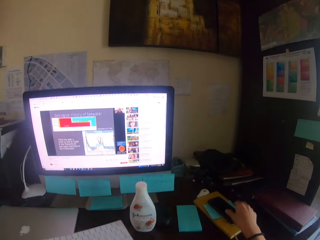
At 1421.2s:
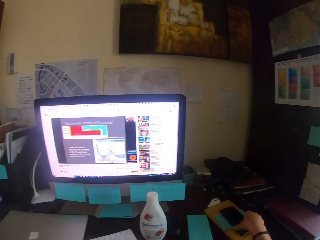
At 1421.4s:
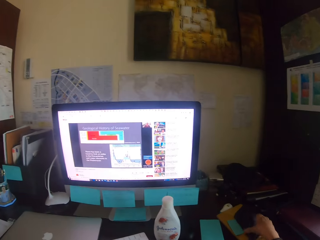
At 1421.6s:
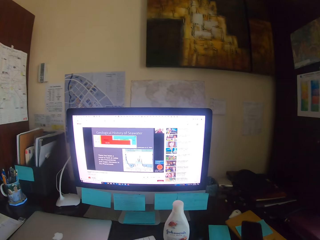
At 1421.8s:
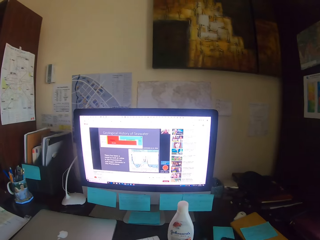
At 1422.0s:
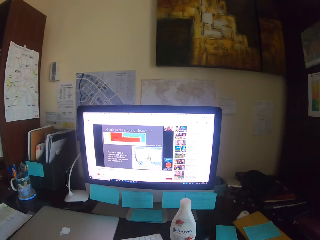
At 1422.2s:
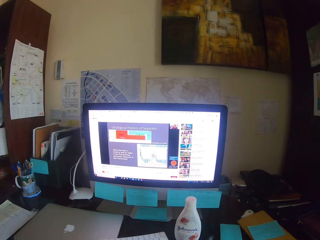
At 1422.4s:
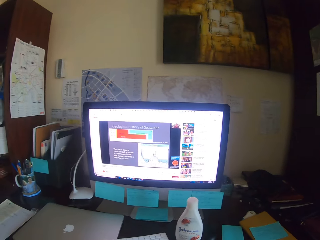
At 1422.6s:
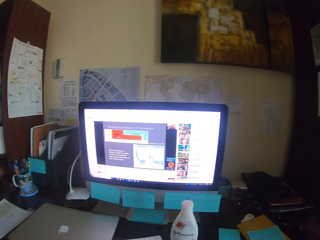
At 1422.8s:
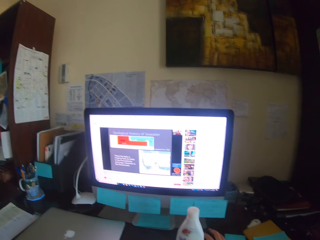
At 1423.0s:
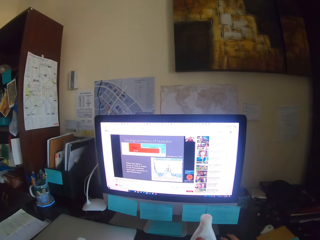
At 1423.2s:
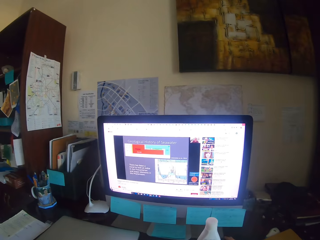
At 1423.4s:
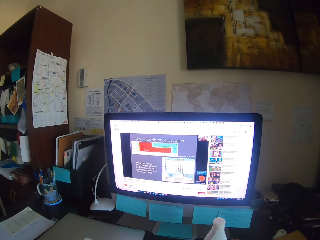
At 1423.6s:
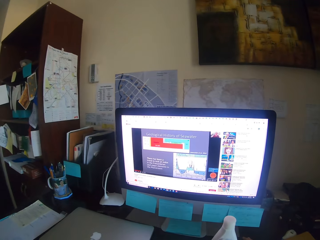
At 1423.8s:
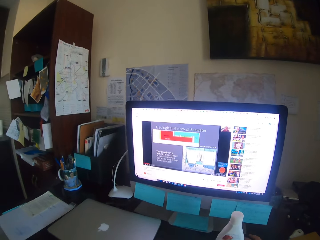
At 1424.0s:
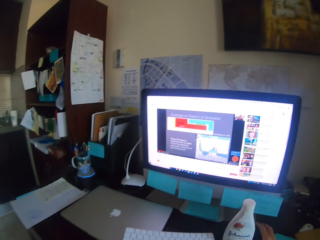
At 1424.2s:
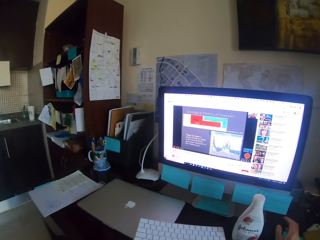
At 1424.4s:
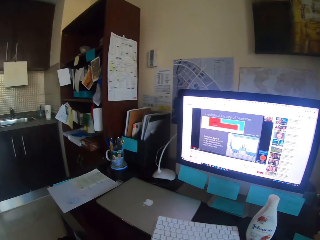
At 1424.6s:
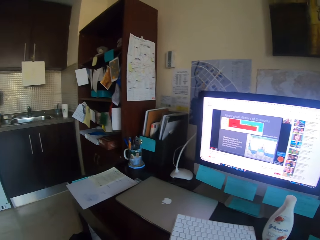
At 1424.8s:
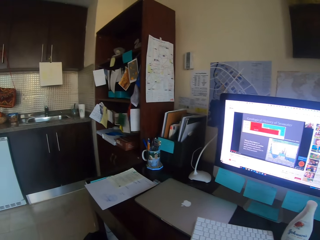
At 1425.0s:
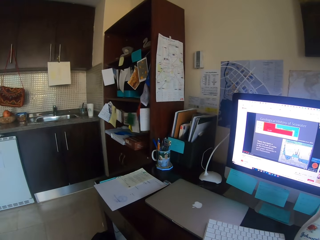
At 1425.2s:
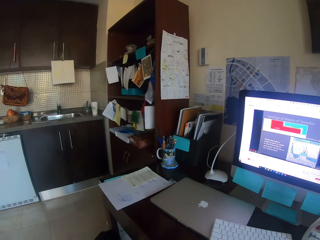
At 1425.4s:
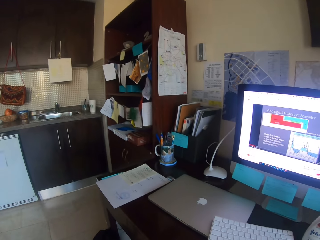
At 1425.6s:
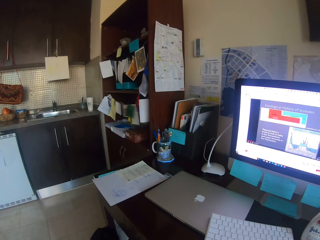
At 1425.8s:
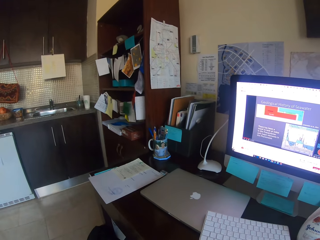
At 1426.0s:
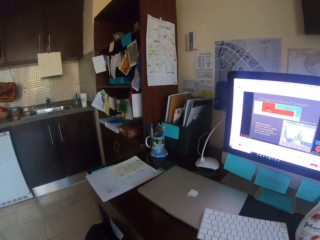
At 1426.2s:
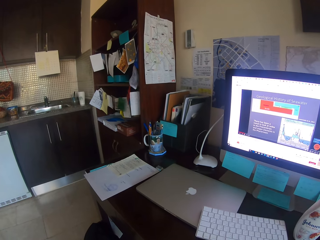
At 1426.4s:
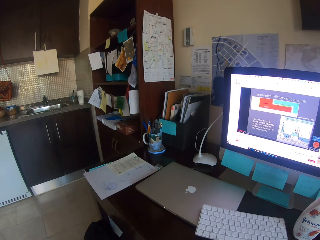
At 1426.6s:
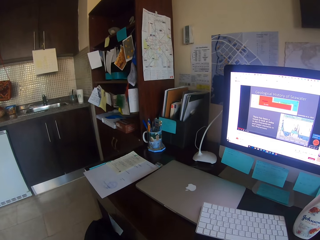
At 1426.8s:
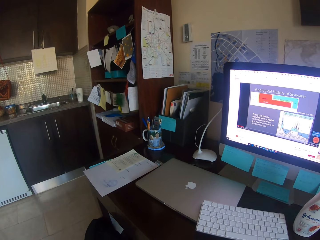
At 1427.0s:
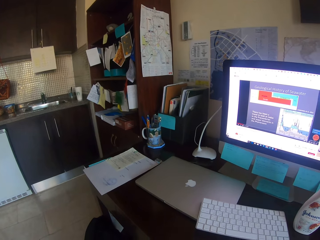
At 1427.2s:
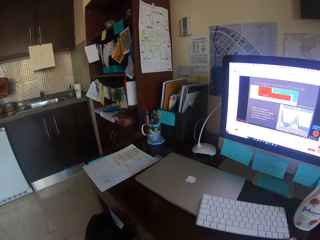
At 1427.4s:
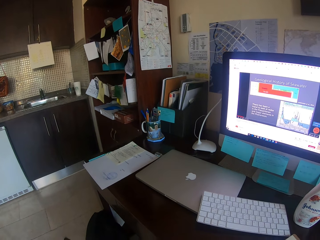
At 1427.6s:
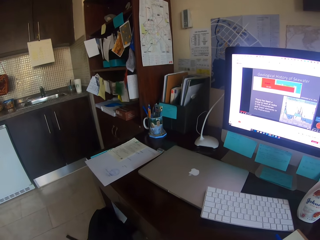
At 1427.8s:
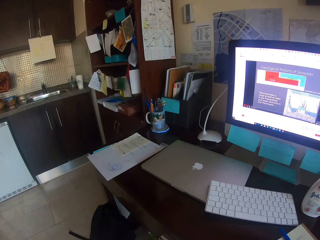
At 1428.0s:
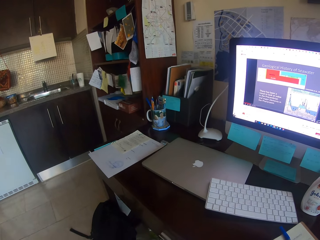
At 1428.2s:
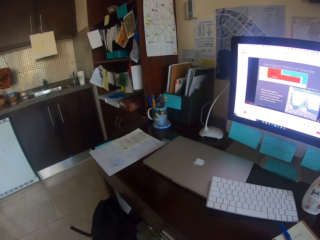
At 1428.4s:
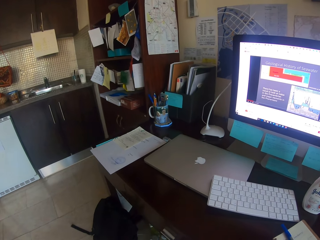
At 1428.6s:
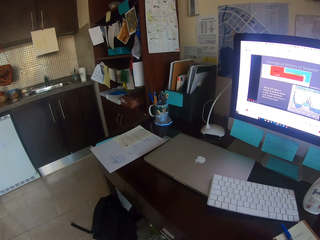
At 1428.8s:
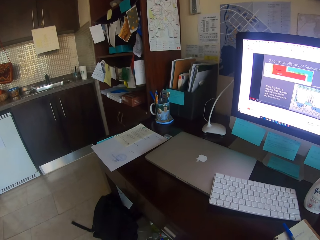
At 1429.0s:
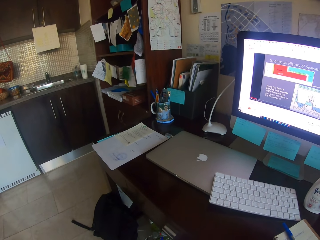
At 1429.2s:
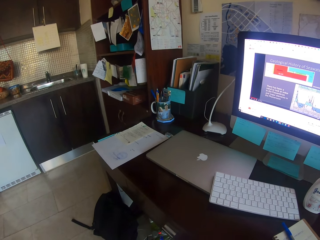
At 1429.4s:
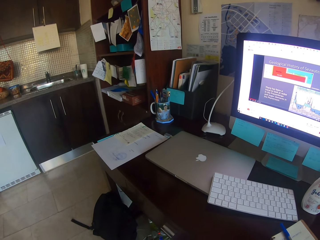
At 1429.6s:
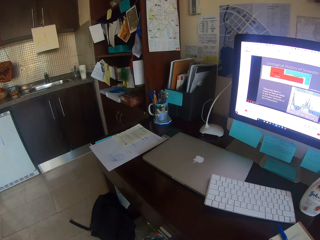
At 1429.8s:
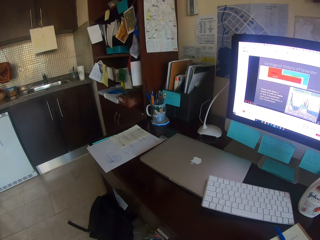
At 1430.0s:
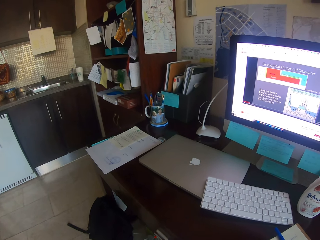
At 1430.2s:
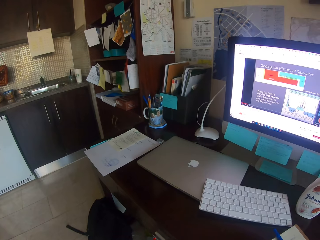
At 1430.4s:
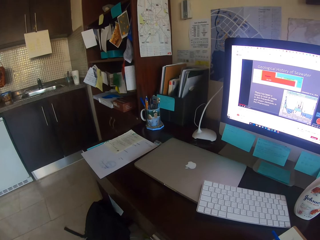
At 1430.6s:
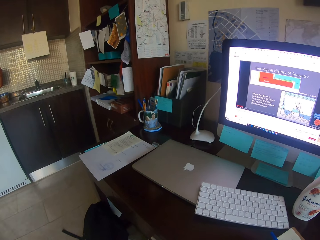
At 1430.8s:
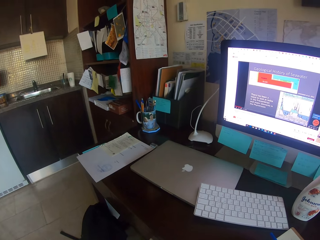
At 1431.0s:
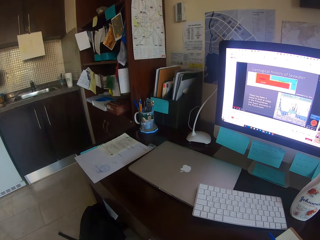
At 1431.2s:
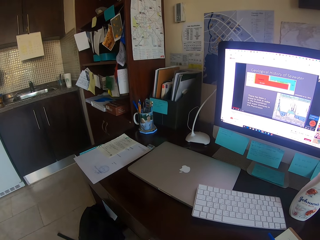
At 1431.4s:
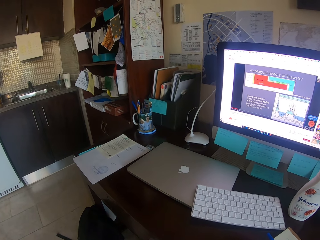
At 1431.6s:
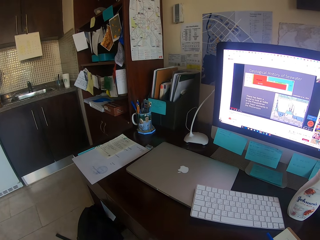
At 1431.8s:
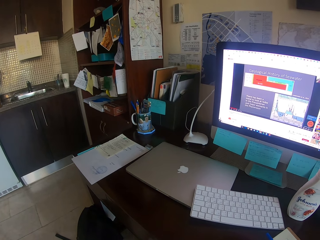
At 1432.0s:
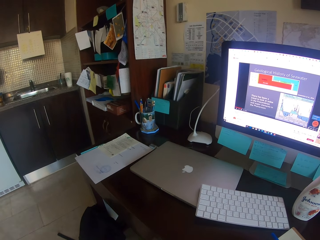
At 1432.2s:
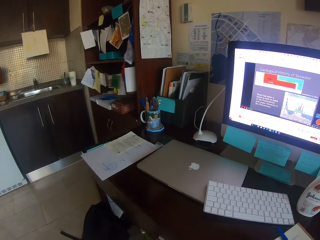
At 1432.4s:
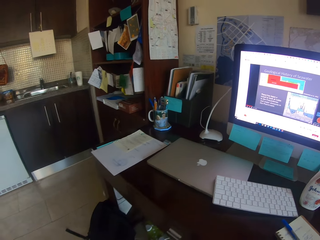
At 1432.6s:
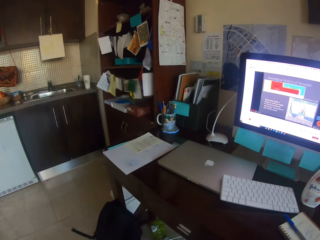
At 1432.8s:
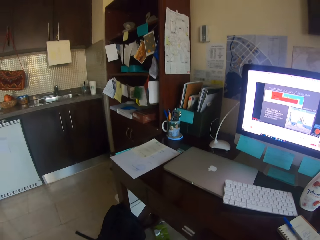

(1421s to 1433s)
The camera wearer takes a phone. They hold a mouse. They operate the desktop. They look at the house. They look around.

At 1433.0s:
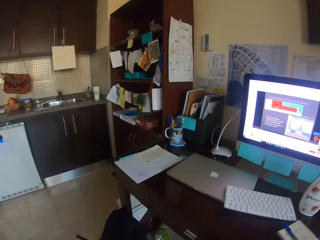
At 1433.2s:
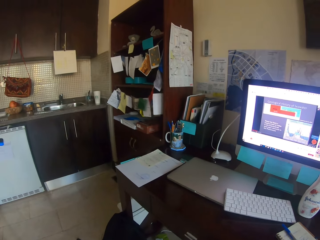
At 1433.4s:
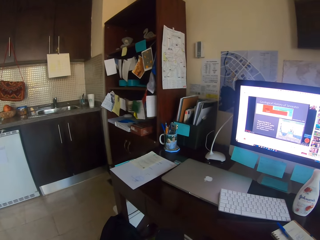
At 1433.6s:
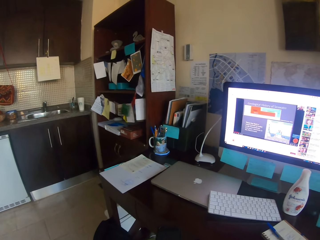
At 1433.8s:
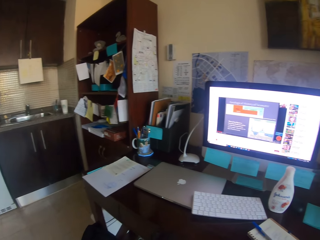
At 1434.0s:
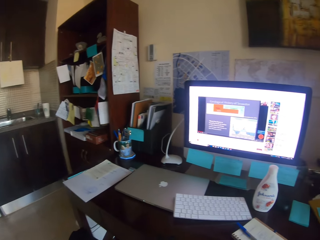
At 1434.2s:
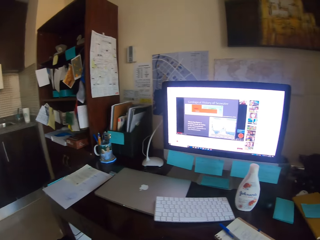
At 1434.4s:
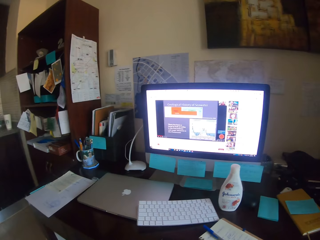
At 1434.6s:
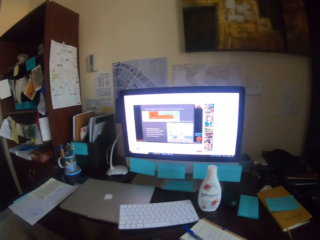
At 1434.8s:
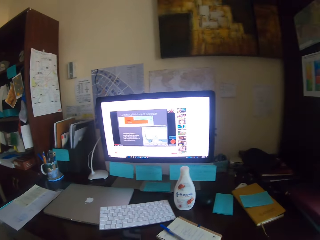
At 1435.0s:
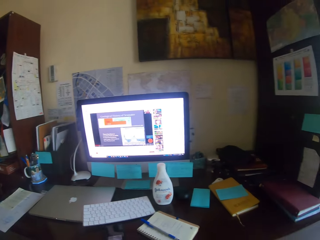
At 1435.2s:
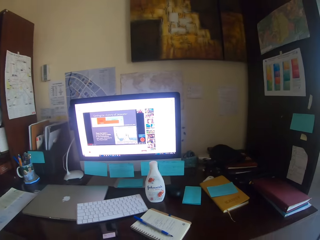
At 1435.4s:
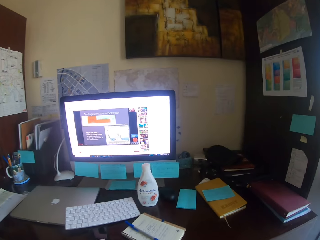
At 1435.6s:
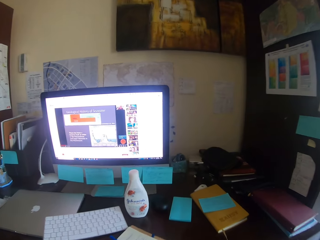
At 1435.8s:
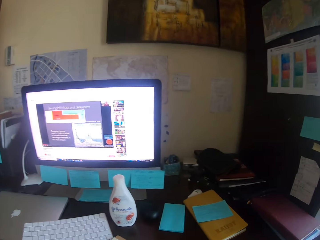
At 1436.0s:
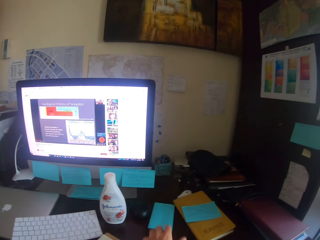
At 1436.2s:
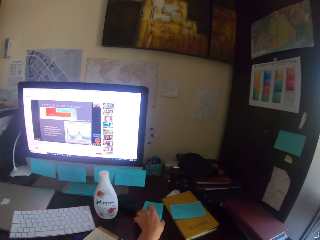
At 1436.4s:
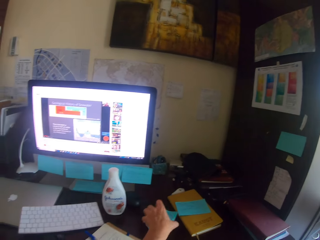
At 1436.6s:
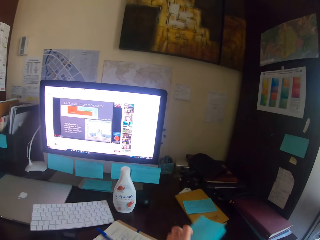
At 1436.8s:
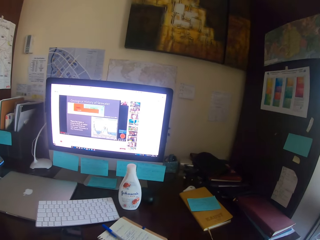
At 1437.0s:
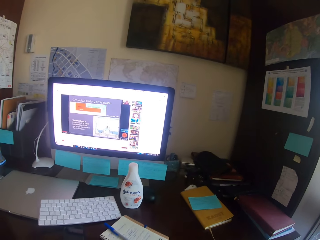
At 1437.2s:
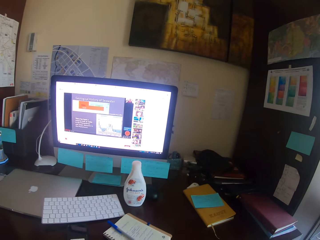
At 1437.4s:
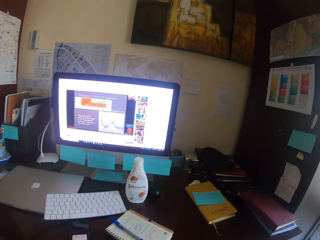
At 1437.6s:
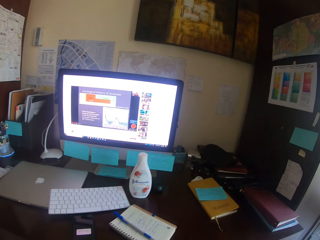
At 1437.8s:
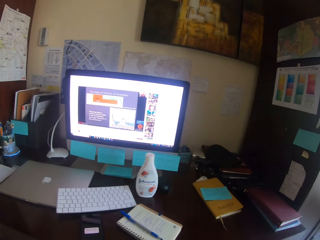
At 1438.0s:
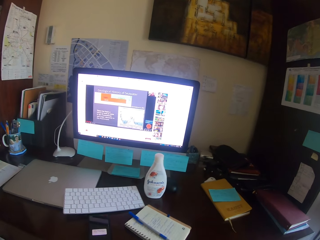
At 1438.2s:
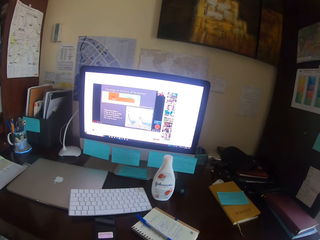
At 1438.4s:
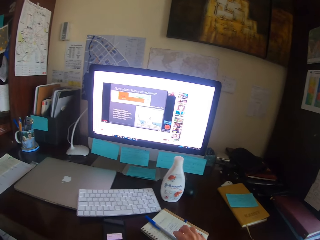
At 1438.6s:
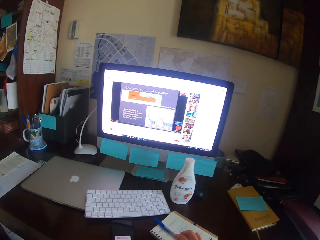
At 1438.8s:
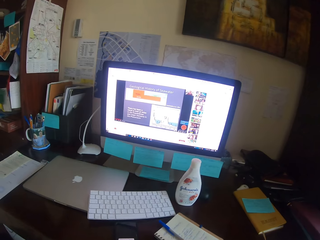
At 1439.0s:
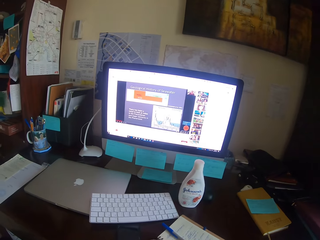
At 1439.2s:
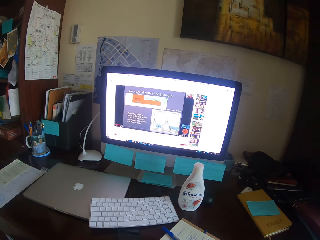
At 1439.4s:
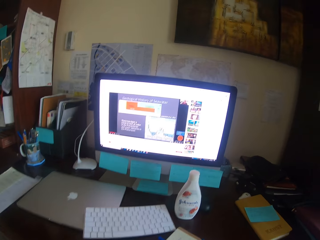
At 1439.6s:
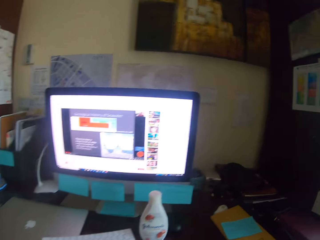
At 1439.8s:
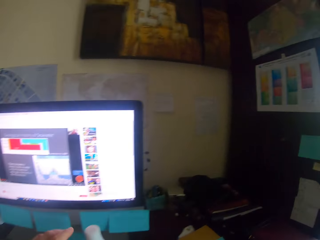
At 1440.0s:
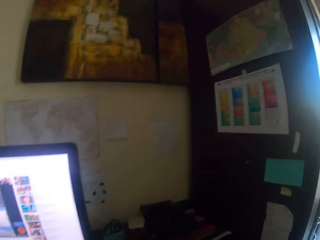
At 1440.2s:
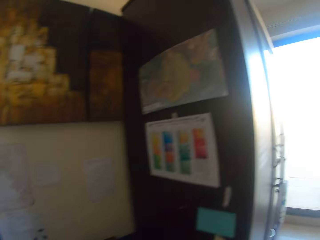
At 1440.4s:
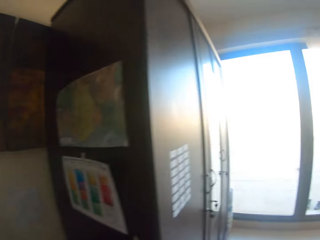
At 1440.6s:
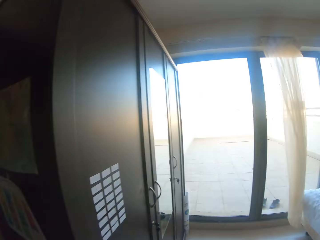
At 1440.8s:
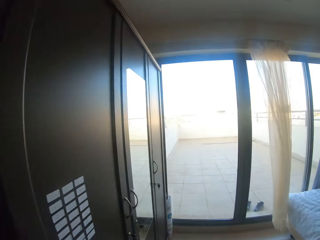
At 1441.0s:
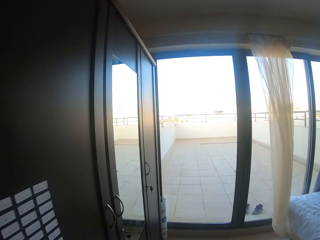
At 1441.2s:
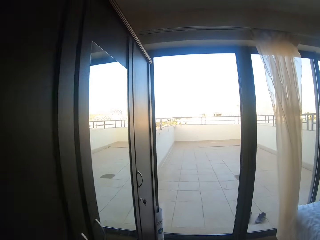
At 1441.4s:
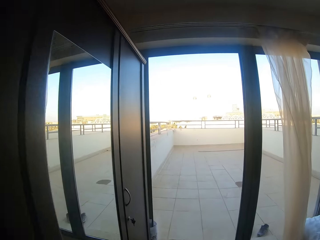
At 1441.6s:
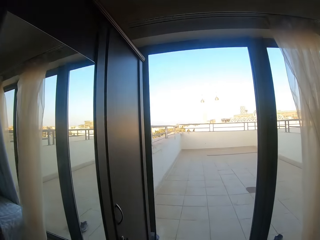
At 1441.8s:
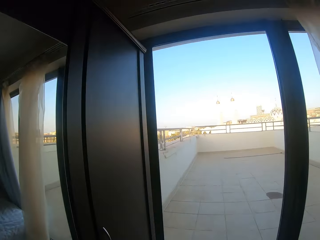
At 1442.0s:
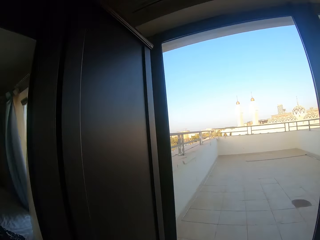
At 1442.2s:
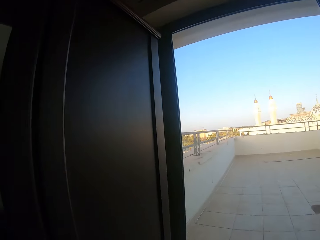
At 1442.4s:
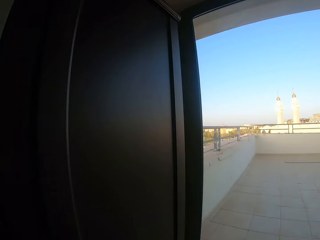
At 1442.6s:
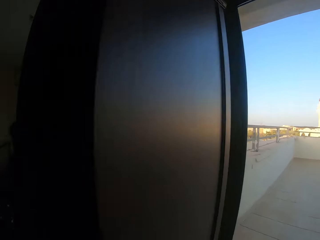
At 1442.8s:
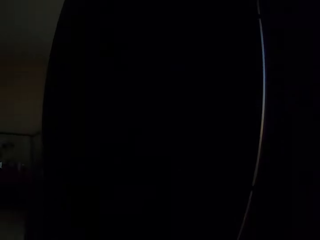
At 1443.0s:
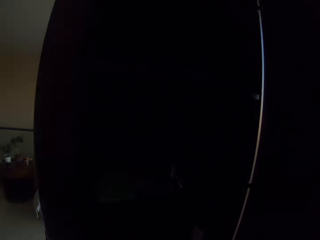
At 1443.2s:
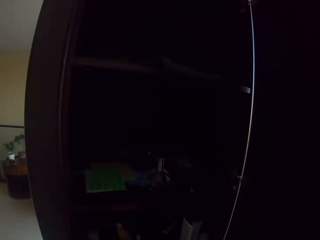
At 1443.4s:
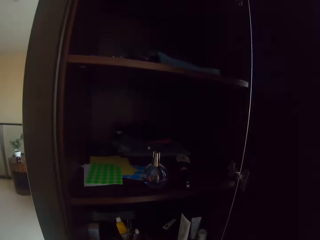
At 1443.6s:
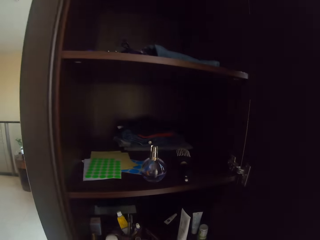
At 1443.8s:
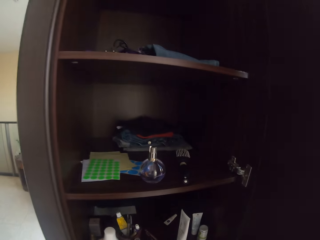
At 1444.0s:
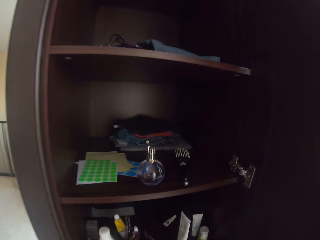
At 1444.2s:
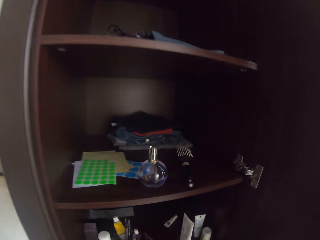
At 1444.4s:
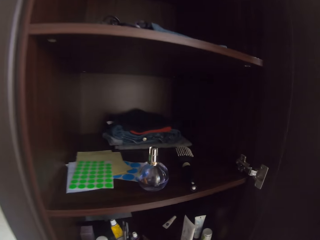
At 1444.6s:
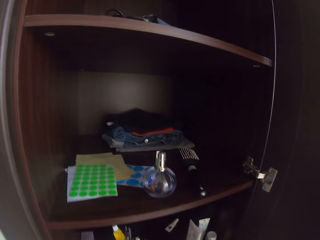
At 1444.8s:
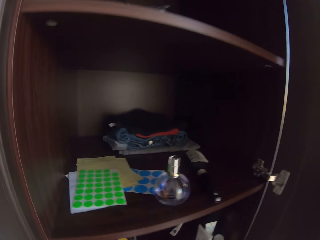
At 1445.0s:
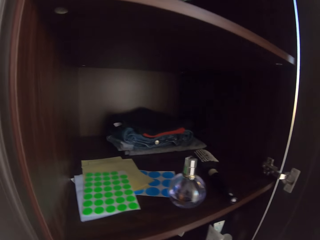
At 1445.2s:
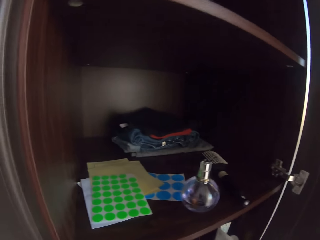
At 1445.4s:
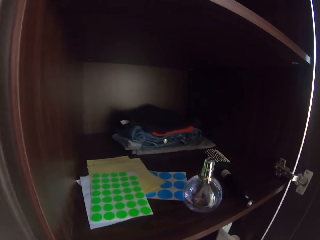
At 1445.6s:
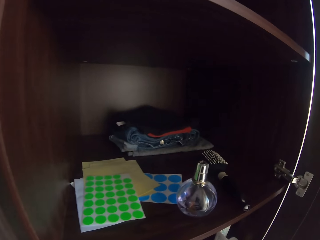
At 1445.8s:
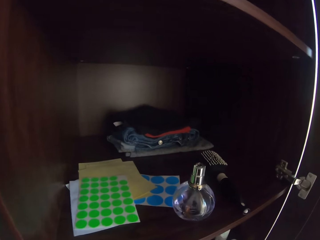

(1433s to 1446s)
The camera wearer takes a booklet. They put the booklet aside. They take the lotion. They turn around. They walk in the house. They open the cupboard. They put the lotion in the cupboard.
